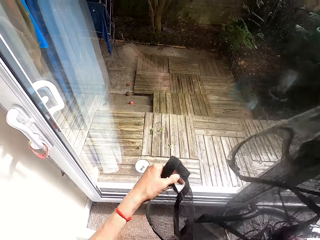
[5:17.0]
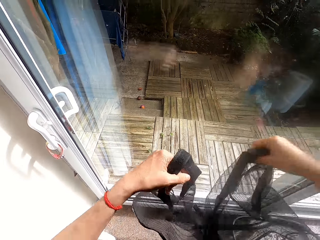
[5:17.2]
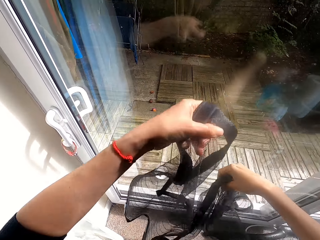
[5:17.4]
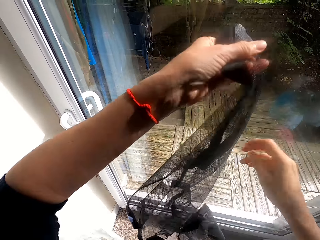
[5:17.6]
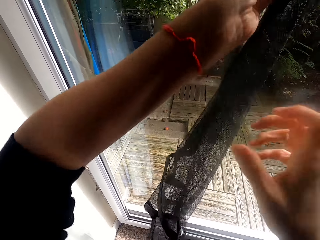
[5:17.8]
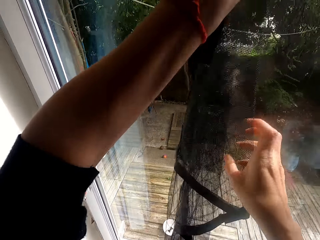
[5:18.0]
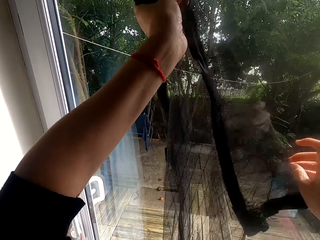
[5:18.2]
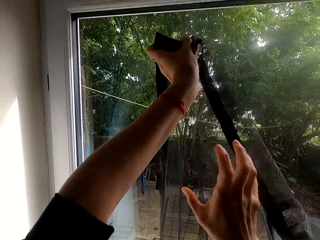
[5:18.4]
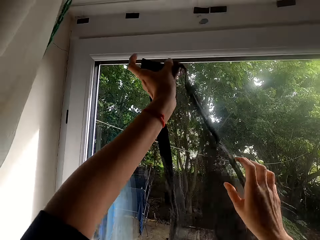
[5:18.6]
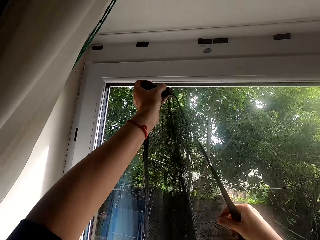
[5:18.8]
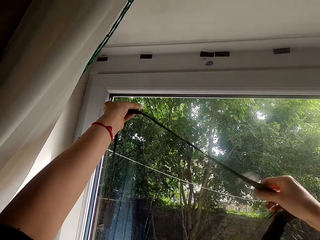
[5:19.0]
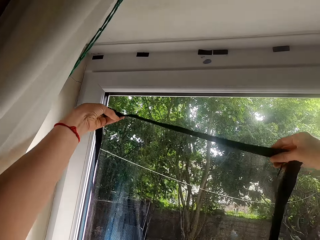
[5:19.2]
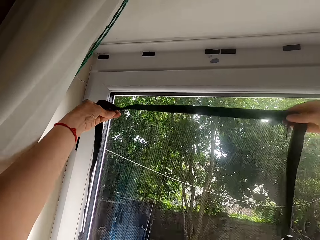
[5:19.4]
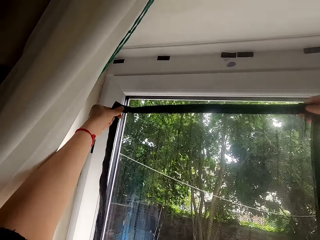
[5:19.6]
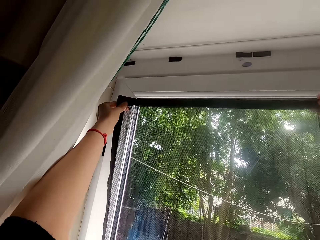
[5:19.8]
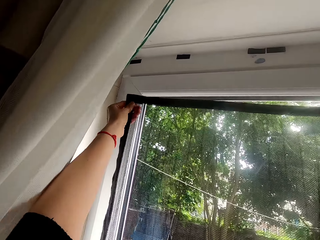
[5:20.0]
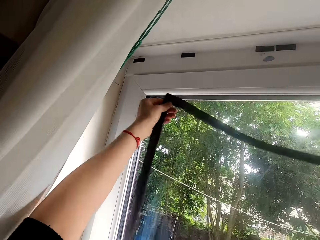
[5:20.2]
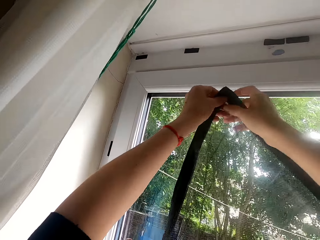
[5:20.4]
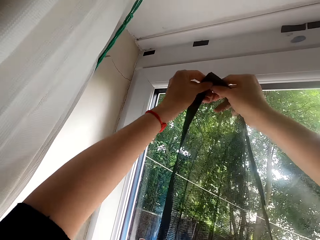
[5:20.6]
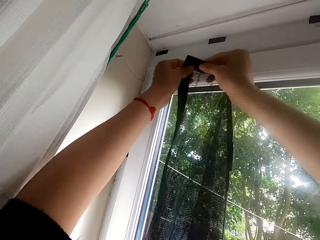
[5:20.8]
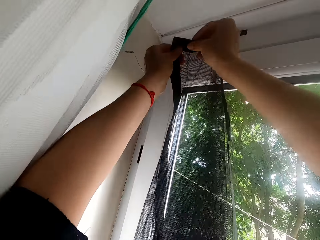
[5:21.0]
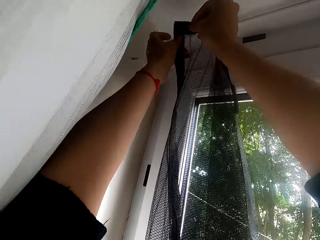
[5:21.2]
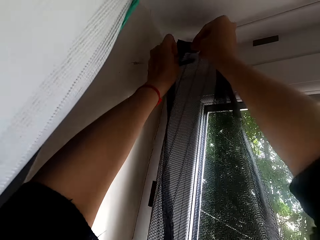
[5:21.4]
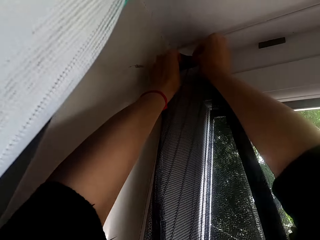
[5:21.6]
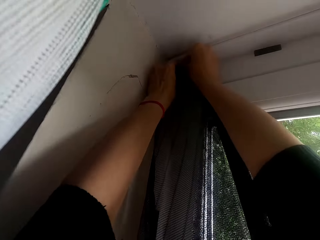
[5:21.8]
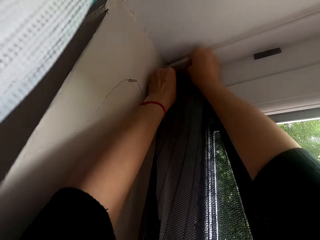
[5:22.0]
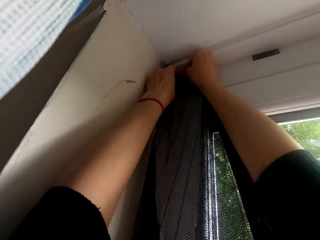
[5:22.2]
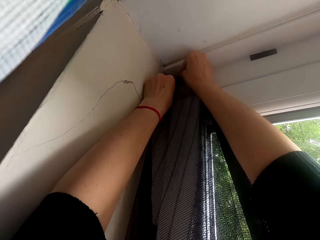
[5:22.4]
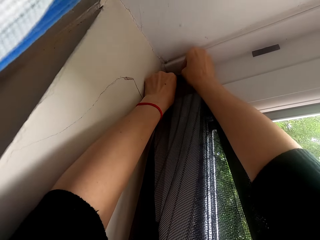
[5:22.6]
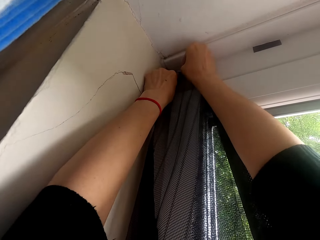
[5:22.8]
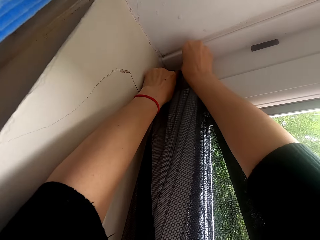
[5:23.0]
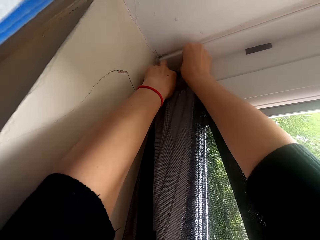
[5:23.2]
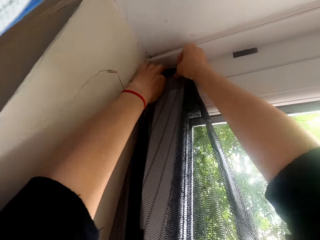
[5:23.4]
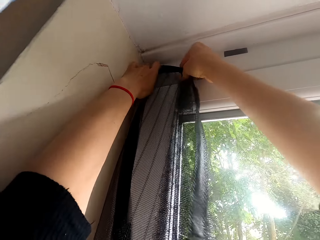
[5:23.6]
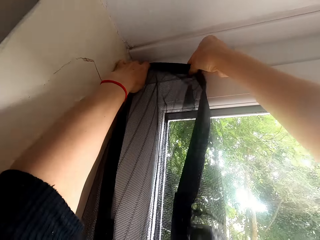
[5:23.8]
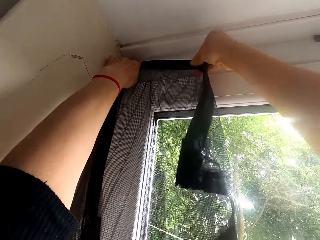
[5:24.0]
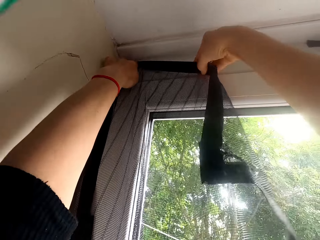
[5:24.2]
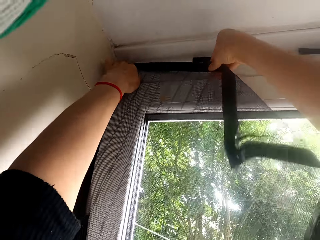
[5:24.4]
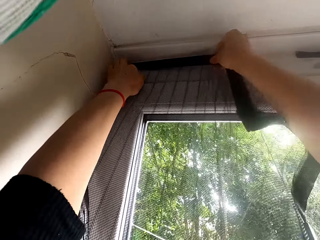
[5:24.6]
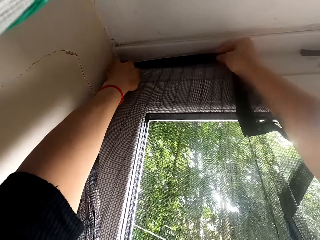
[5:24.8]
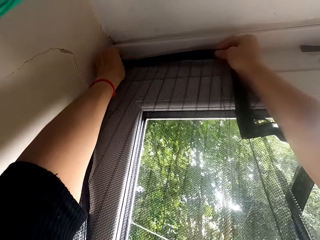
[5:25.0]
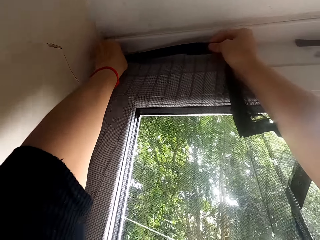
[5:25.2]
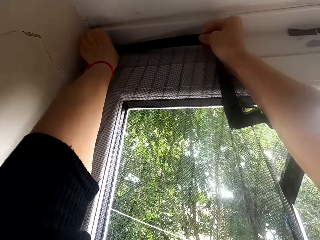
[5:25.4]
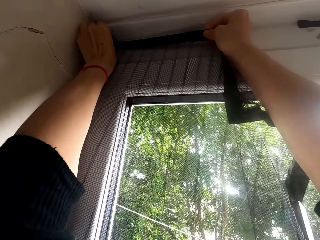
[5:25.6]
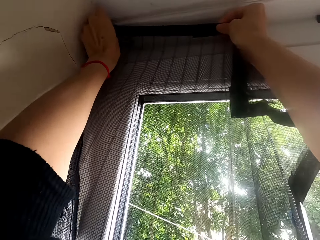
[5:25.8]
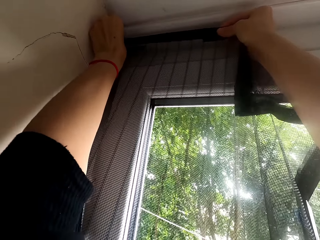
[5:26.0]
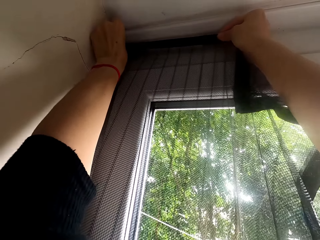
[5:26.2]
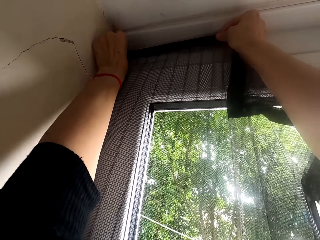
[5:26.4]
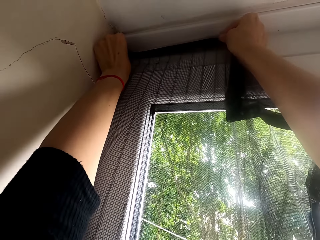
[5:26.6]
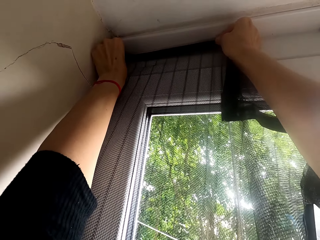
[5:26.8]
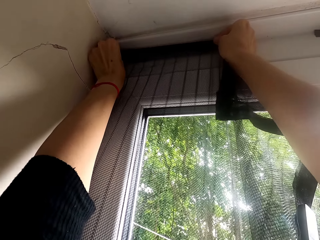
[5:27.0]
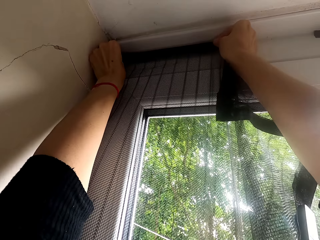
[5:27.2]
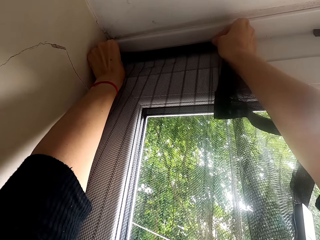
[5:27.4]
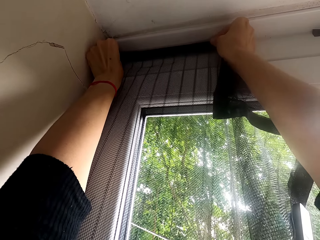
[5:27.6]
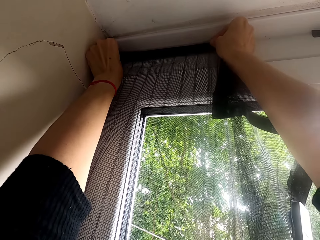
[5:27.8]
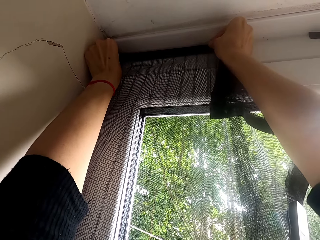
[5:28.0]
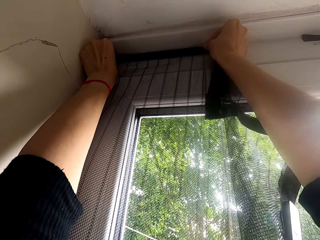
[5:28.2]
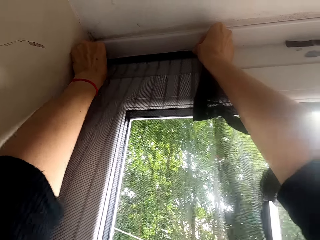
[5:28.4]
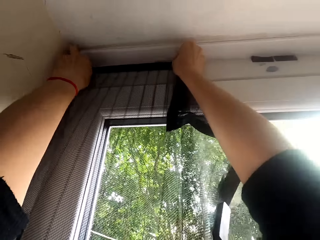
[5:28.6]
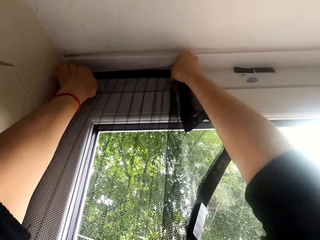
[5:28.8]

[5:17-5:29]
The camera wearer puts the curtain on the door. They fix the curtain on the window.

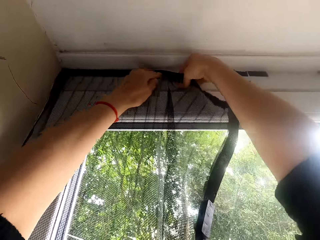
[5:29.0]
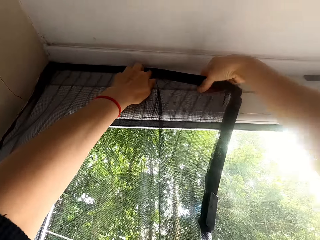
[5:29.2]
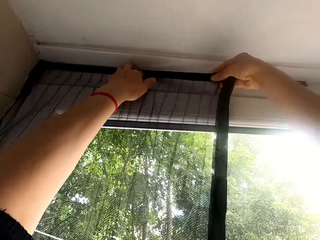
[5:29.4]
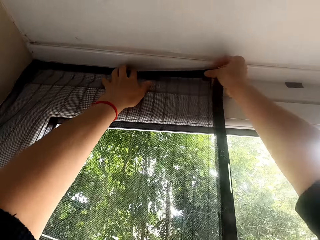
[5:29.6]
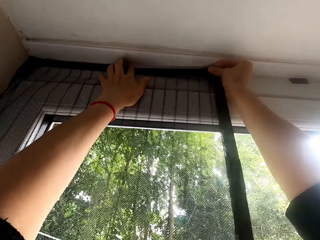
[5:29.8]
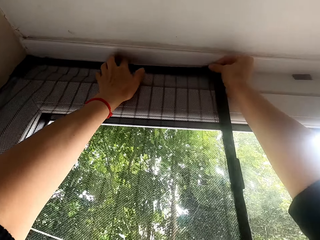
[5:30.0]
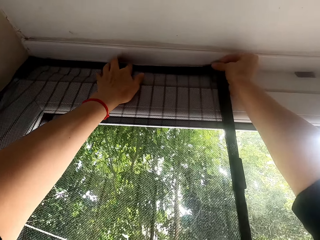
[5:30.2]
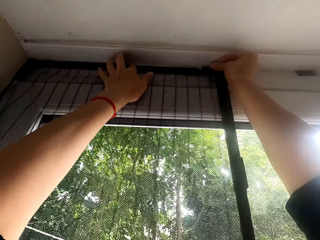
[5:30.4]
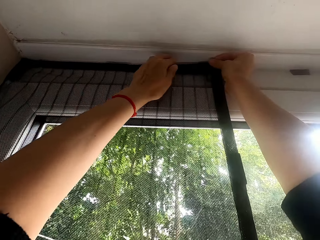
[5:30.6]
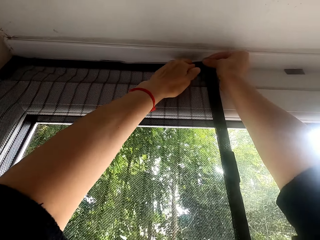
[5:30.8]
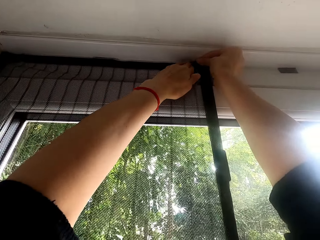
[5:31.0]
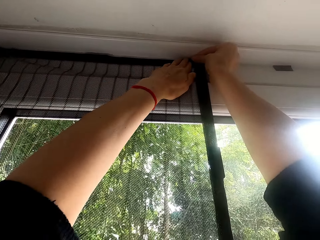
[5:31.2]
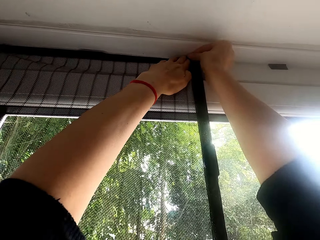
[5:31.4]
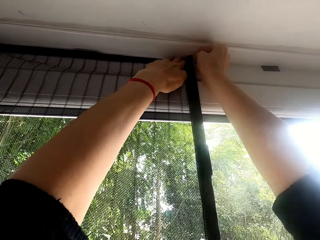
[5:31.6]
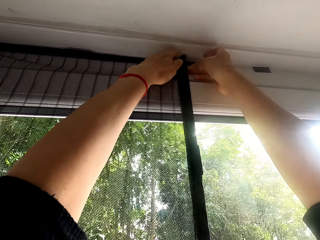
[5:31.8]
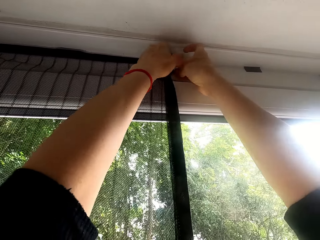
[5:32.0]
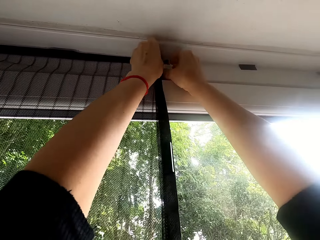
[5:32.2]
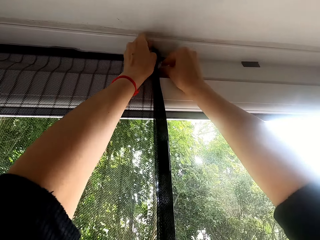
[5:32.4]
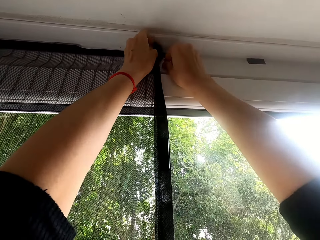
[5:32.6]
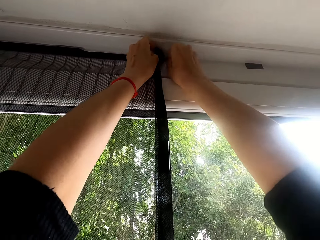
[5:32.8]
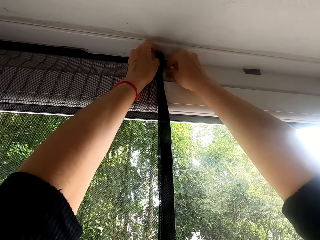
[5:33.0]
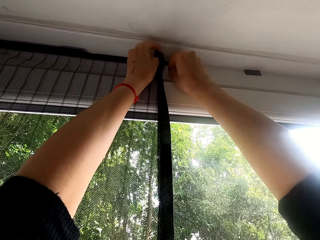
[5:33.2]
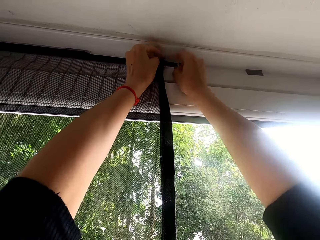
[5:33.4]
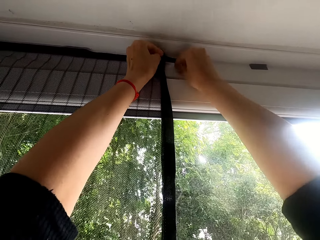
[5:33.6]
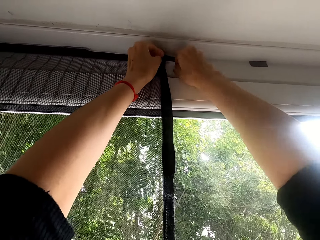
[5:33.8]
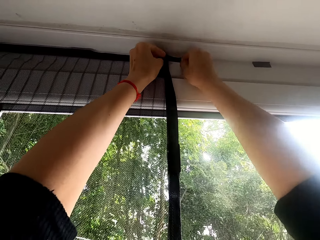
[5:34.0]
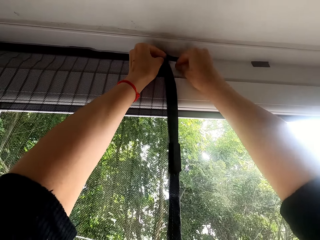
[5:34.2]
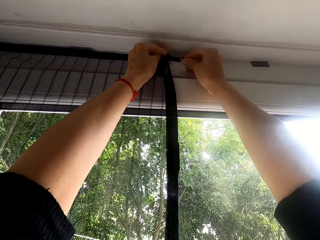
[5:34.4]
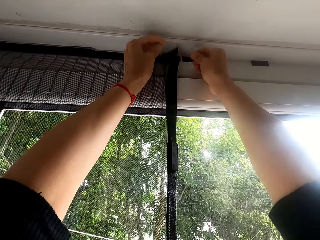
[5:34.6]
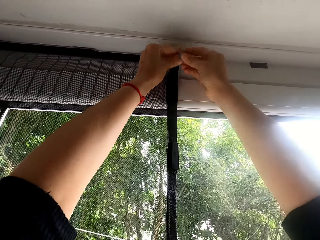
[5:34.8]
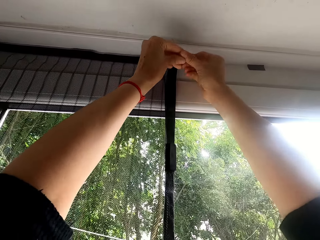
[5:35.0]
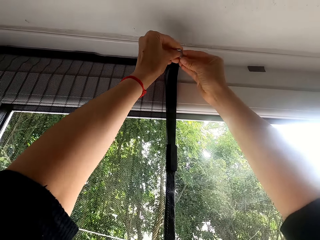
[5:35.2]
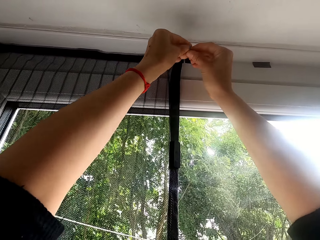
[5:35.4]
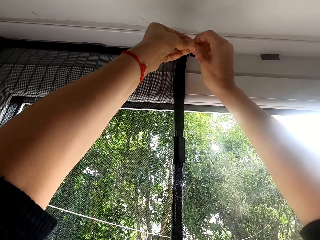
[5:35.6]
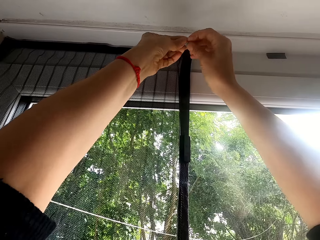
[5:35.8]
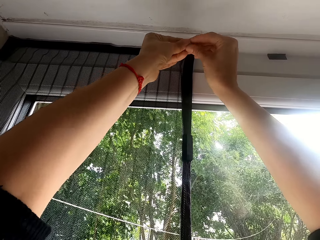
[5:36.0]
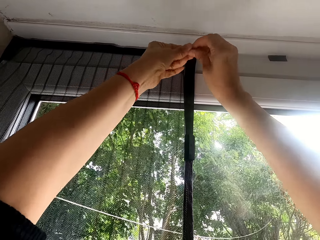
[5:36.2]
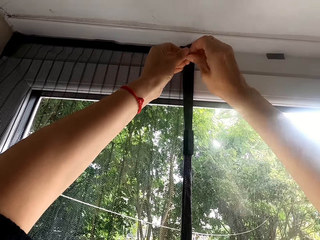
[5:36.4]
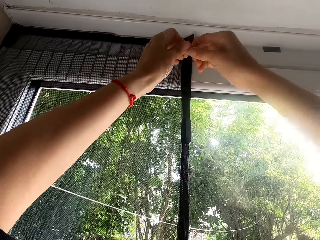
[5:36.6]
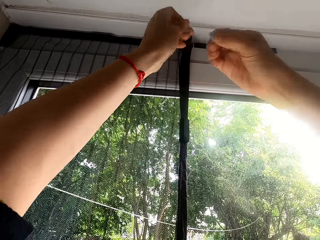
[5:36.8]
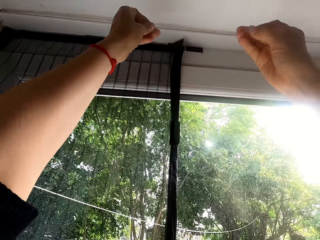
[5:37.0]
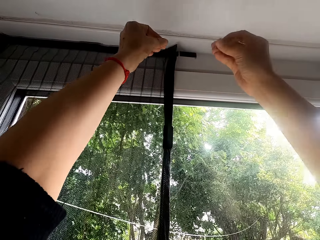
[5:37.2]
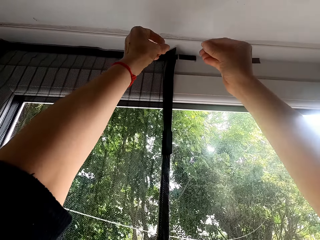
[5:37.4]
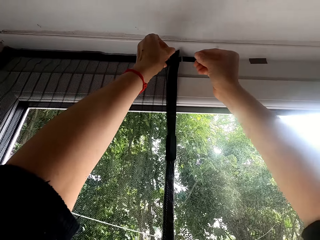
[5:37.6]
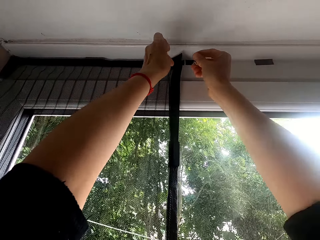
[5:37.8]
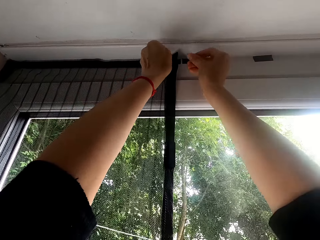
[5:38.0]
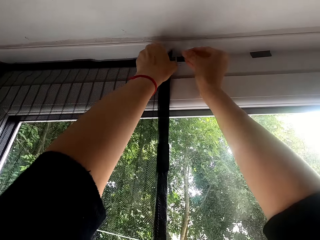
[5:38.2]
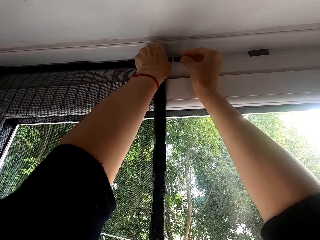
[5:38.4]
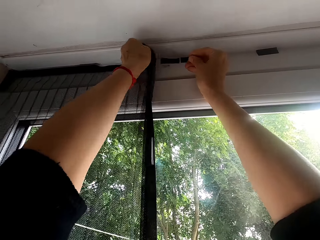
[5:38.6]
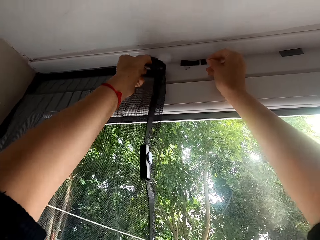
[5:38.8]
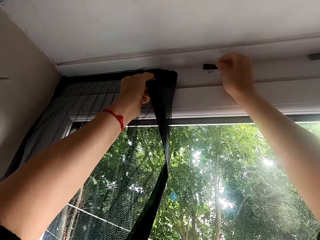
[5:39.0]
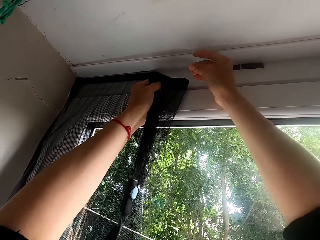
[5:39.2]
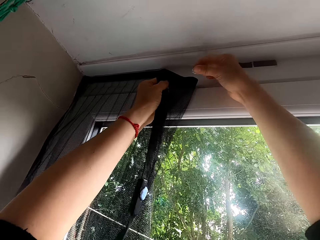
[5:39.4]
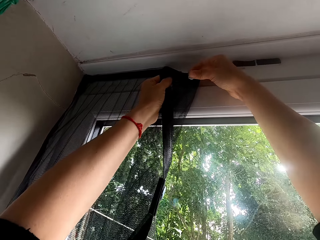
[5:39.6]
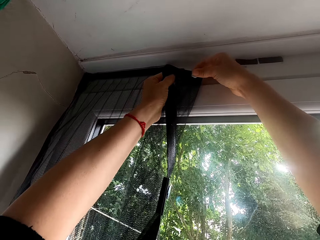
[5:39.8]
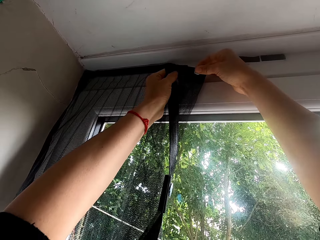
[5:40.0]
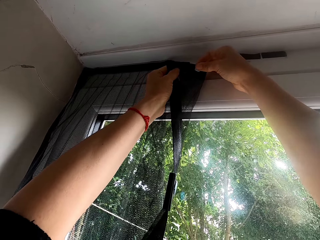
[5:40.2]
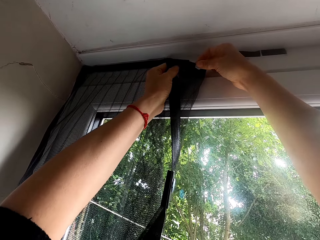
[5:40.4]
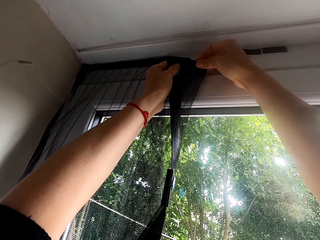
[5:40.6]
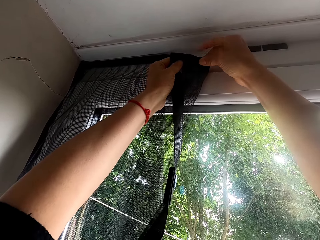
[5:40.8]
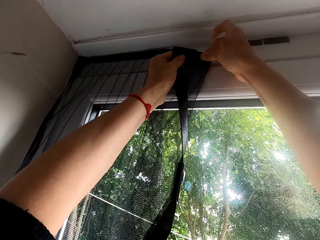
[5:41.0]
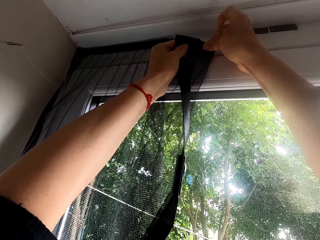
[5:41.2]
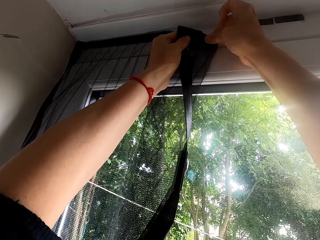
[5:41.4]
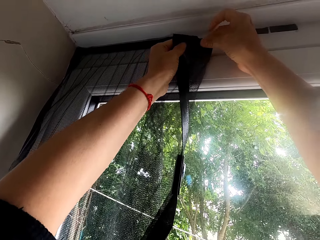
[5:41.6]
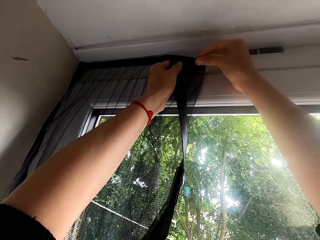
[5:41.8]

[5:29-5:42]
The camera wearer removes gum from the door. They cut the gum and stick the gum on the curtain.
